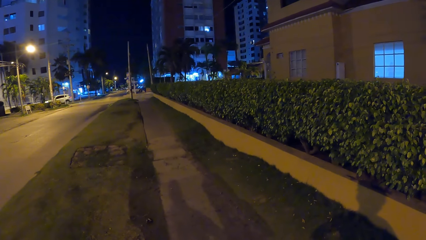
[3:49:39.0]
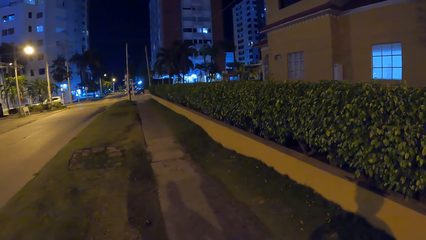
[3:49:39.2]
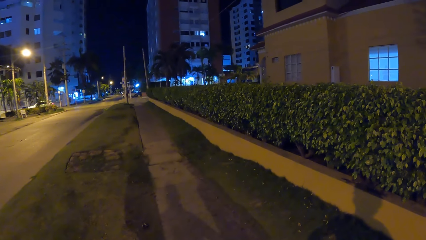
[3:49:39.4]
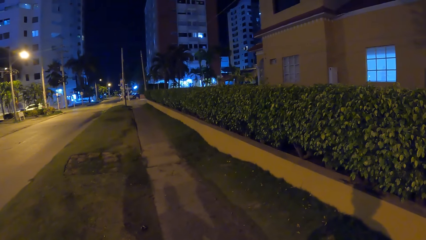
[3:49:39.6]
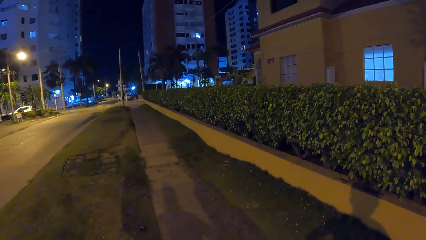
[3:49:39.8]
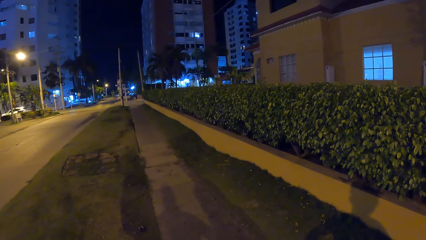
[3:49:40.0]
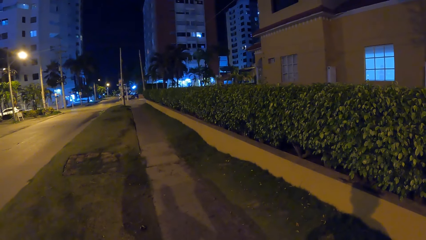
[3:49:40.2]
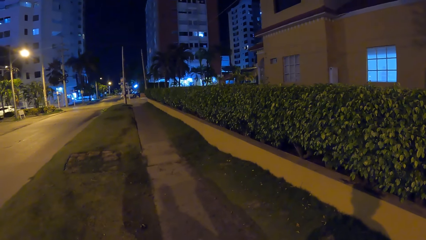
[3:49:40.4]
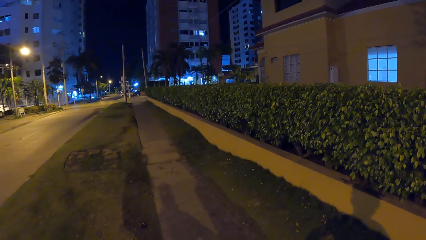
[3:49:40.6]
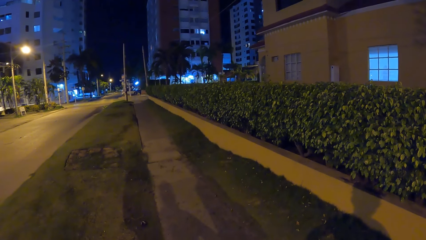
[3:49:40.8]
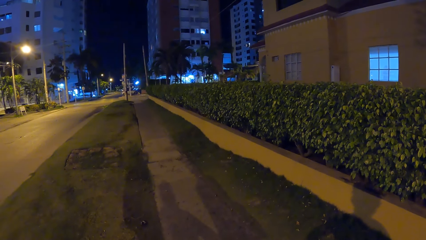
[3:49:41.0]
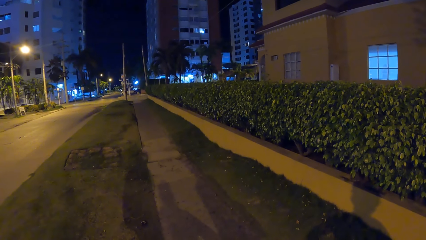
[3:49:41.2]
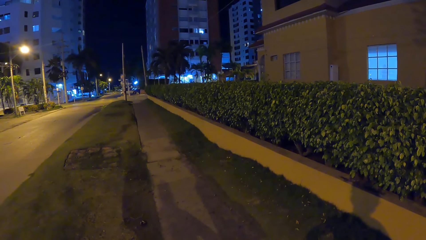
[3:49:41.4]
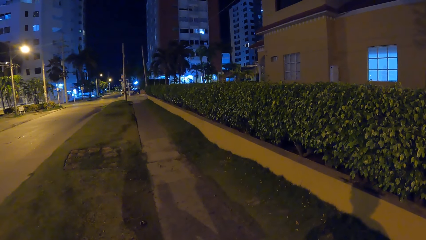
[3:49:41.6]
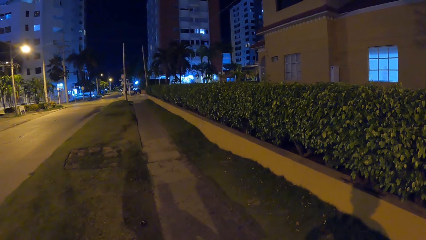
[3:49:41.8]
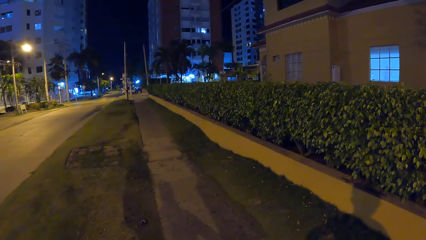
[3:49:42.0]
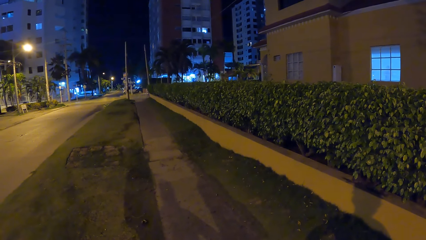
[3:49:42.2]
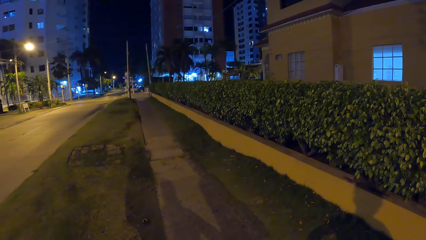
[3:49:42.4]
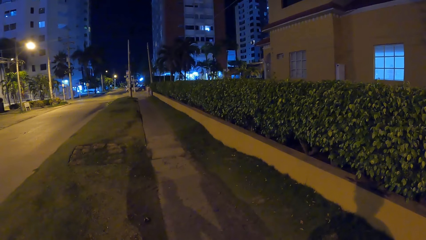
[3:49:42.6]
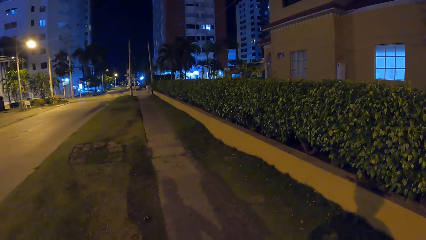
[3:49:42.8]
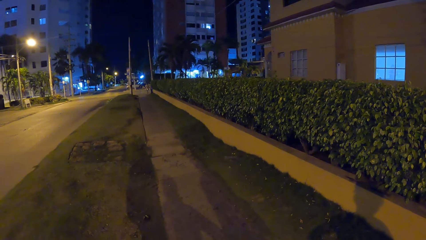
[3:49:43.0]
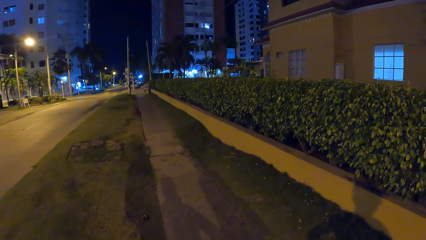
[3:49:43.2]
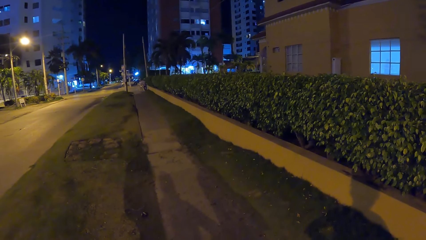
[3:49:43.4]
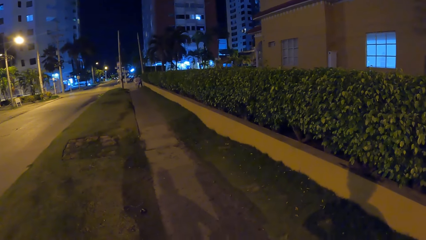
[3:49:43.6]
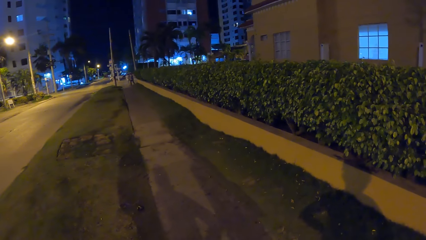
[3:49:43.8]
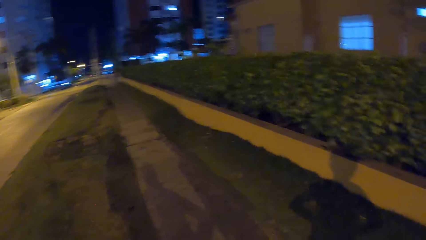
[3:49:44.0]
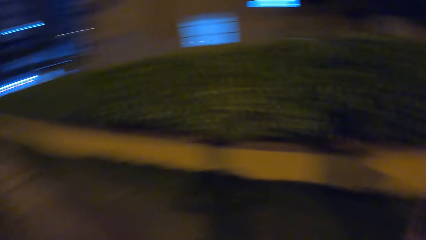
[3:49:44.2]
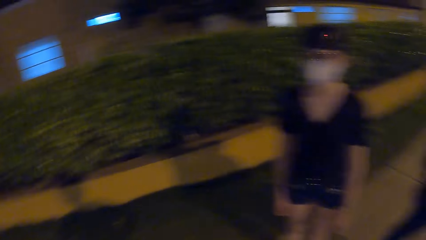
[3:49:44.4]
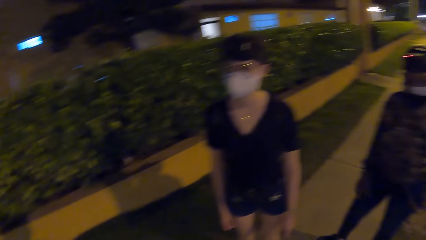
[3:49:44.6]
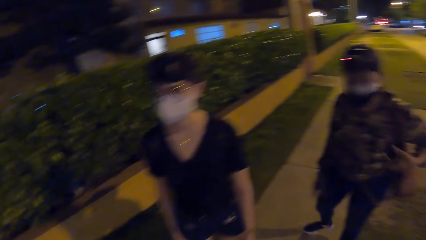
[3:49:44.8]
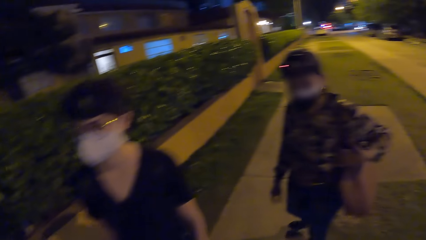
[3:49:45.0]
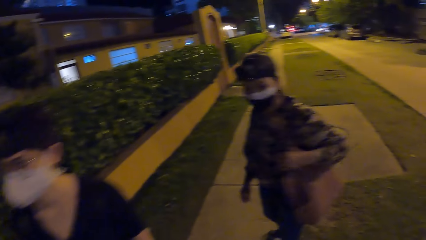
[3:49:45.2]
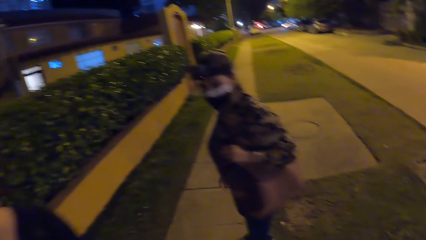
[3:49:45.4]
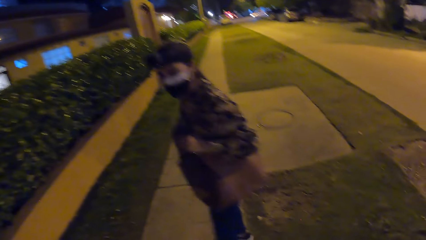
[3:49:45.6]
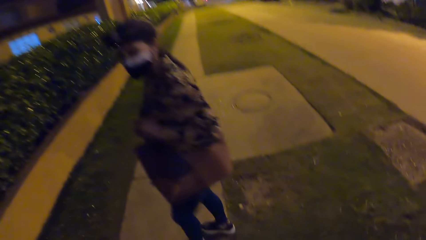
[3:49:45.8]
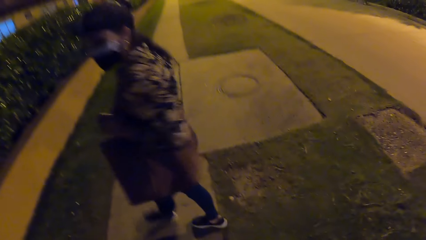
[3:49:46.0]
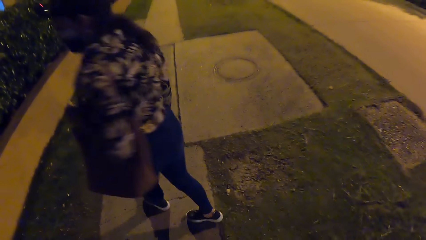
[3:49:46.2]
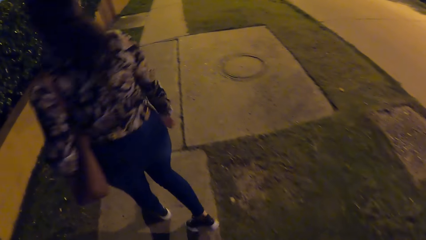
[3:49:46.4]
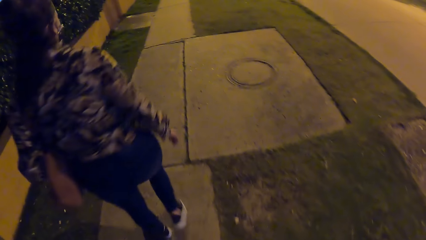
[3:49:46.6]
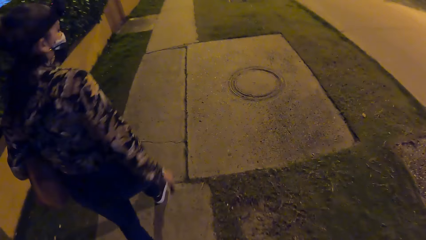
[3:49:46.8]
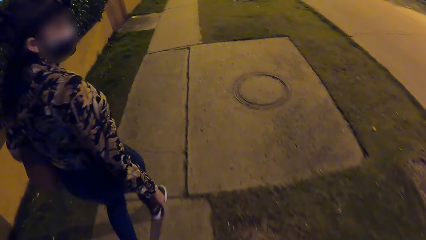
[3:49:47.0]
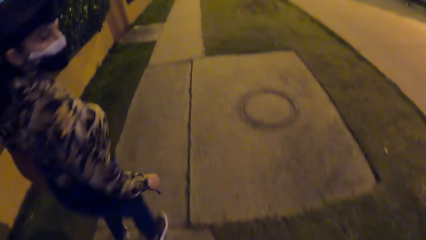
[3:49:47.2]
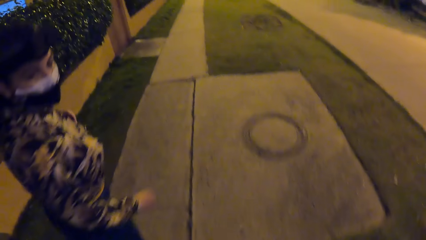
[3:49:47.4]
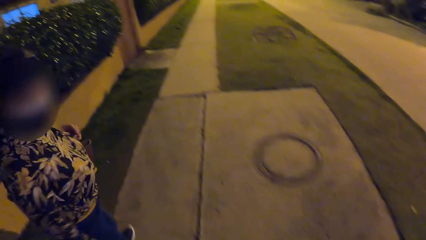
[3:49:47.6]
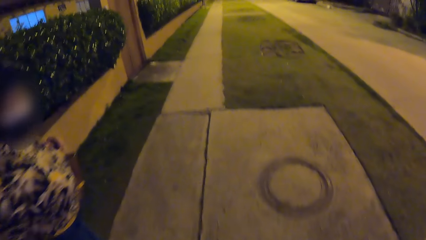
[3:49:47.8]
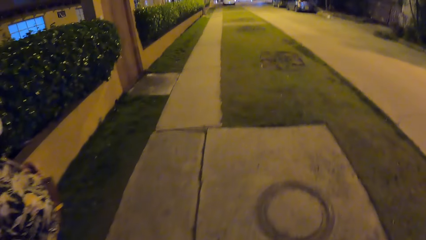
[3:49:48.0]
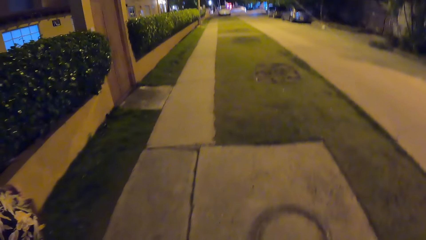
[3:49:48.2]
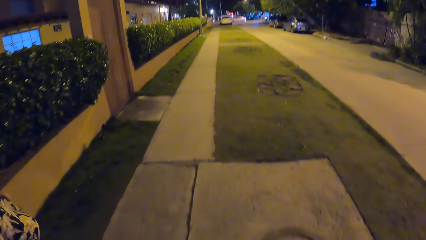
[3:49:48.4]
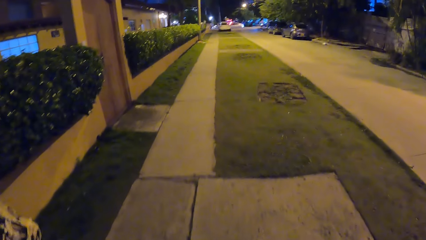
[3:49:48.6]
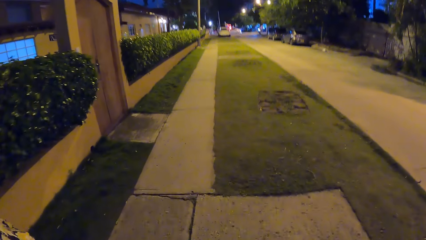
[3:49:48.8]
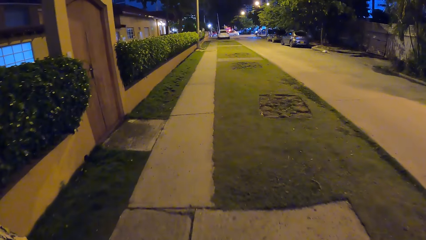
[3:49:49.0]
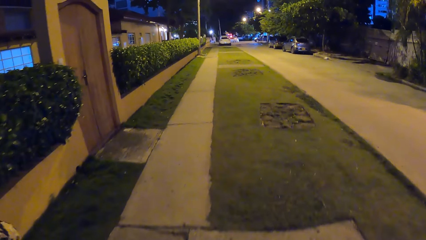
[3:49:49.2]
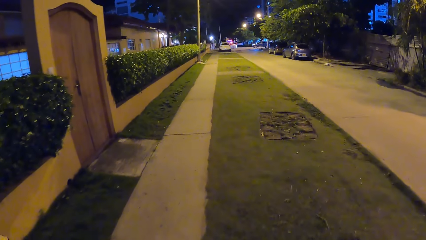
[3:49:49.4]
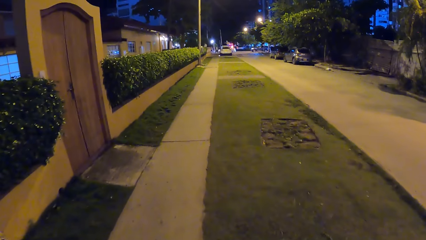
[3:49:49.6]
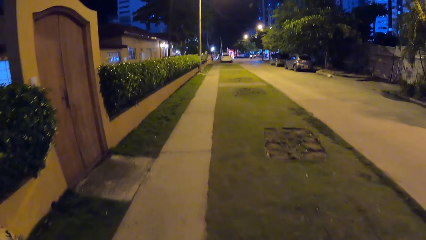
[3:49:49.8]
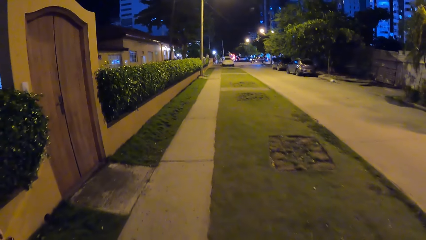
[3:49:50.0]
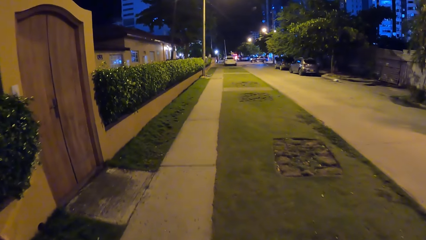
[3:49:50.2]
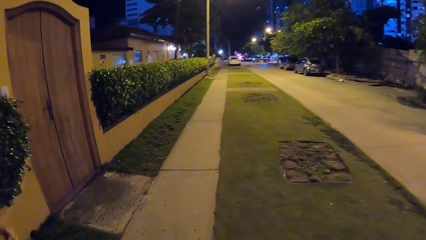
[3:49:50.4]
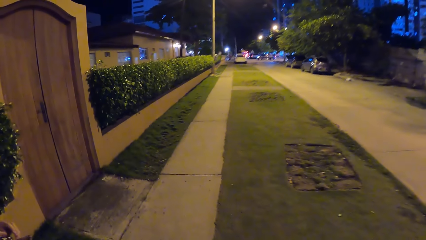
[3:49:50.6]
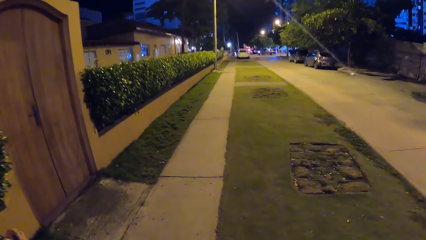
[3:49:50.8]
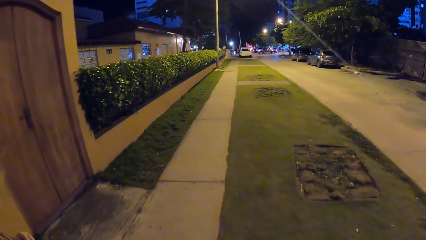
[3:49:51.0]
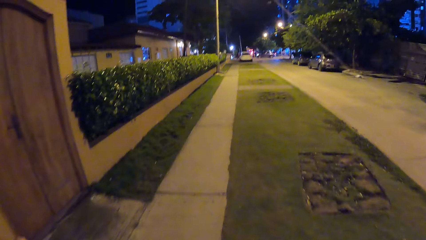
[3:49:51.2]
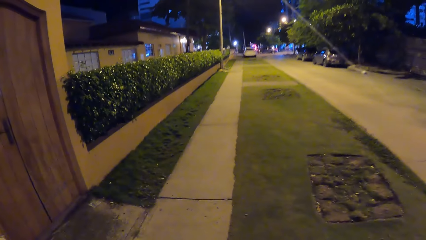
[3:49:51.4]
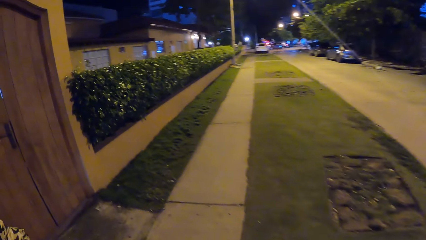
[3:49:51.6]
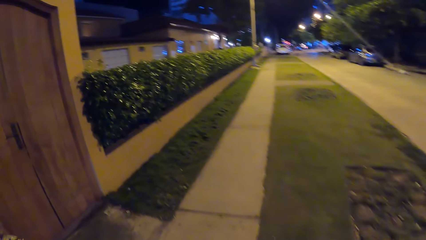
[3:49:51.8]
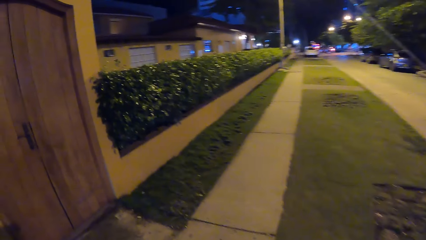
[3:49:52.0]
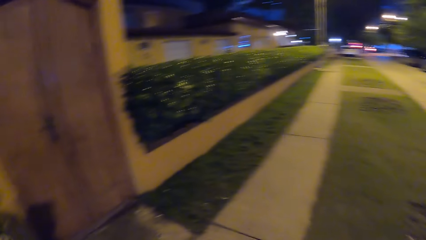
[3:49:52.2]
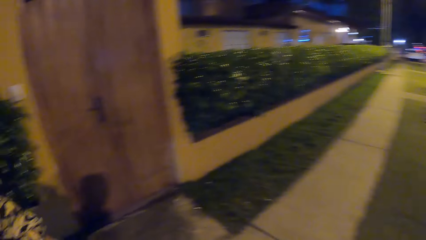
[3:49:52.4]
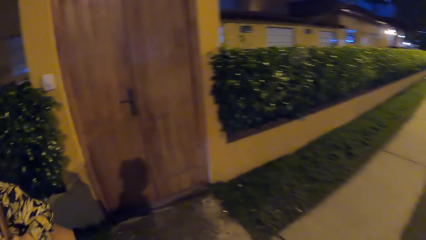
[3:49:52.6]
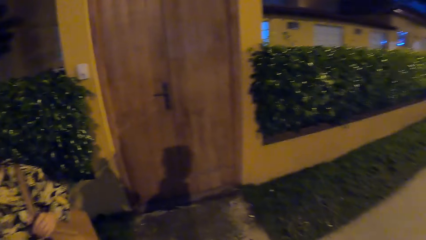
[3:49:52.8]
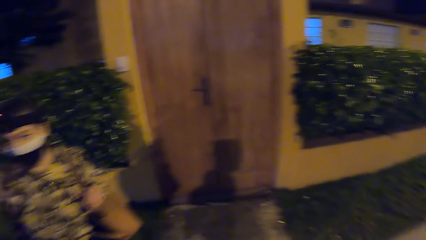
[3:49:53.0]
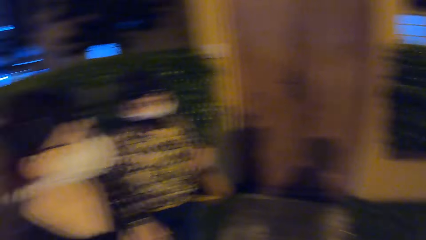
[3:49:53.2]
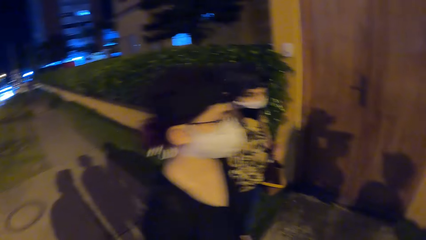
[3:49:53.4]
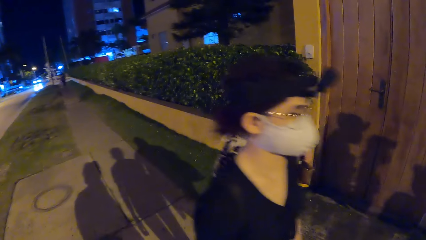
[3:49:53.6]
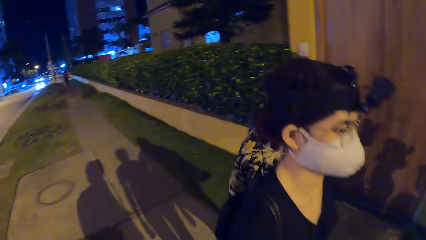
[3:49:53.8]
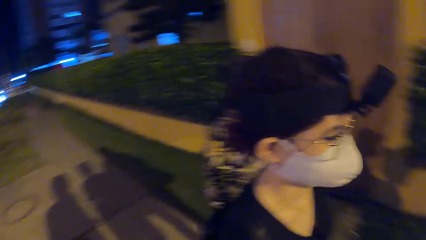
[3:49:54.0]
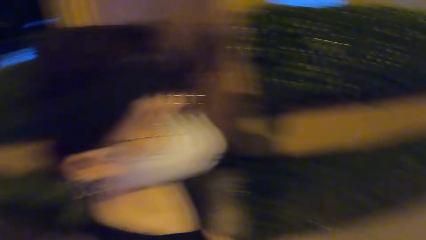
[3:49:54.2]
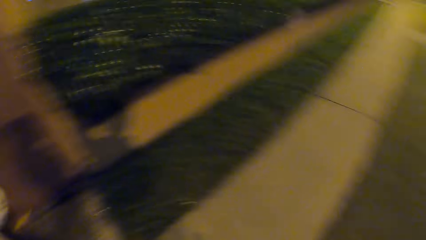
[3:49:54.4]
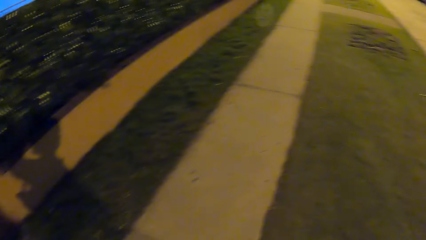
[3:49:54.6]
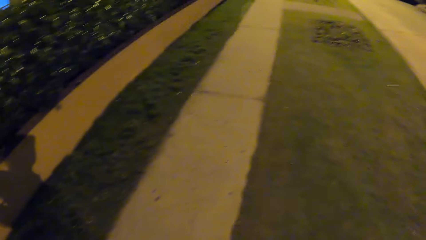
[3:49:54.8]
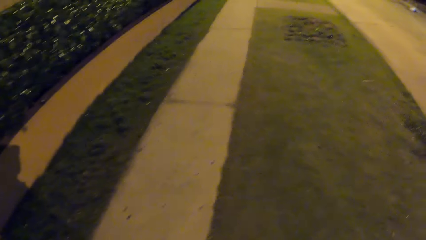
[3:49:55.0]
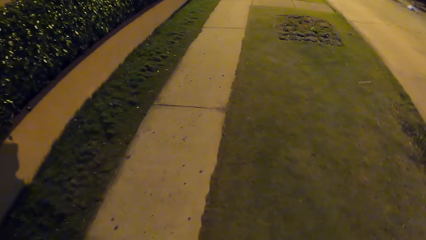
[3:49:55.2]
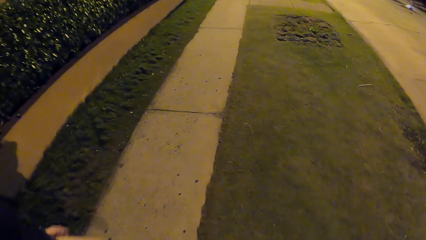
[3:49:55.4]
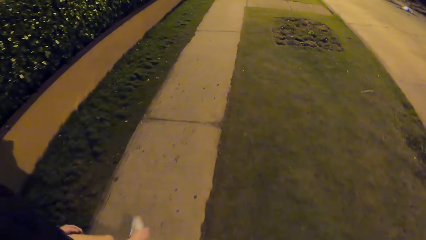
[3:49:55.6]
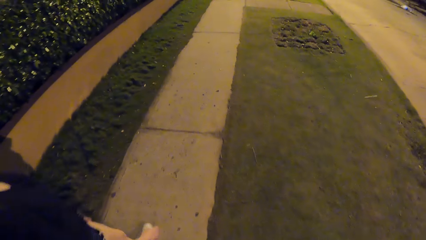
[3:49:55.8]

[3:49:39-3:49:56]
A woman holds the bag on her shoulder with her left hand. The camera wearer looks at another woman. They walk on the path with the other woman and the first woman. The first woman stands in front of the camera wearer. Another woman walks on the walkway. The first woman interacts with the camera wearer. The first woman walks on the footpath. The camera wearer walks on the footpath beside the first woman. They look at a lady. Another woman walks on the walkway.
